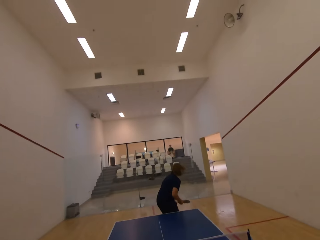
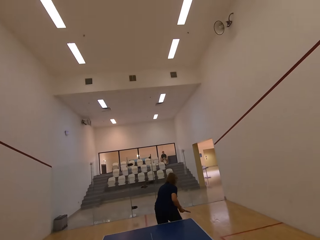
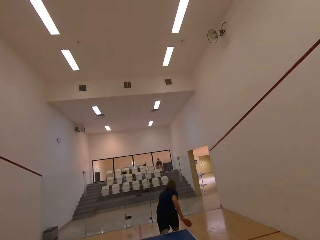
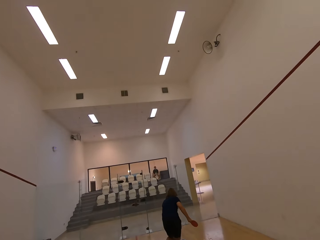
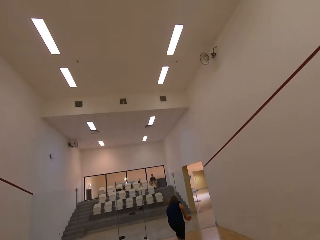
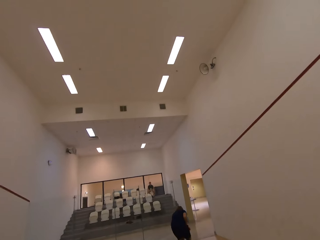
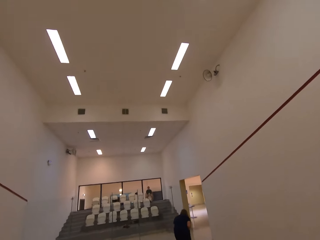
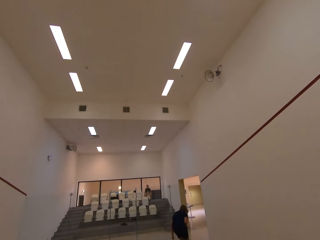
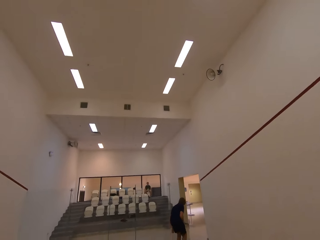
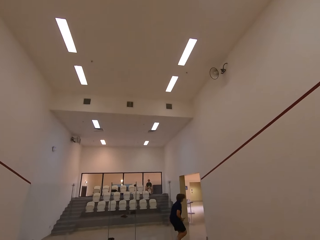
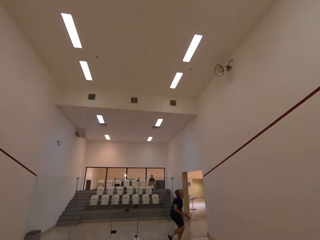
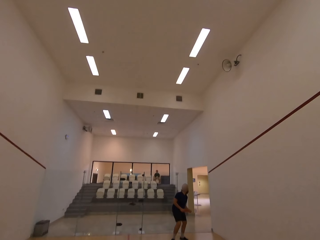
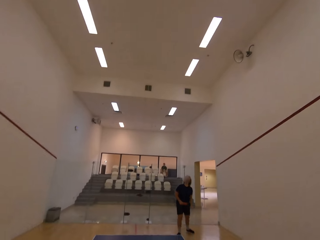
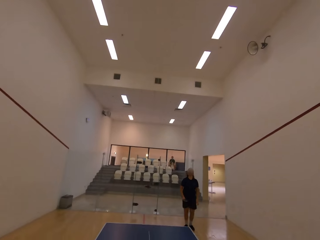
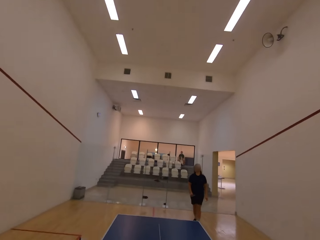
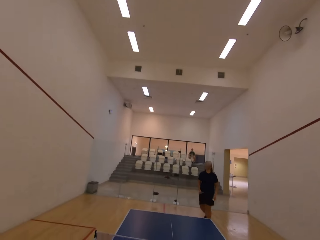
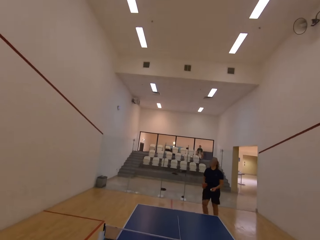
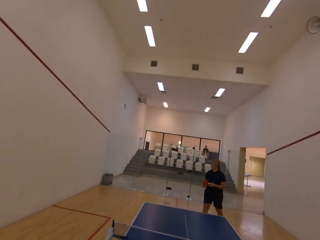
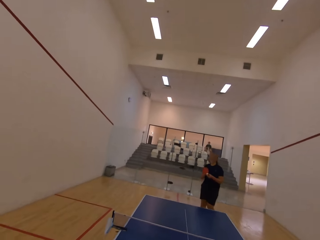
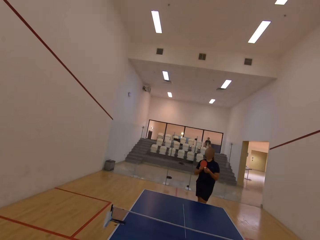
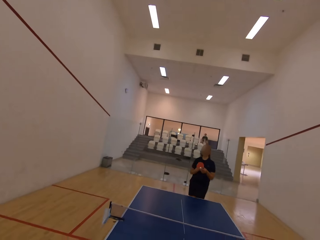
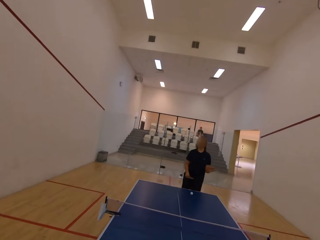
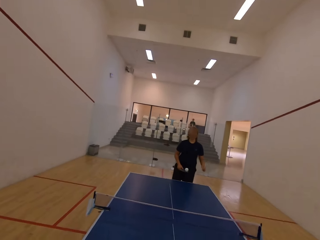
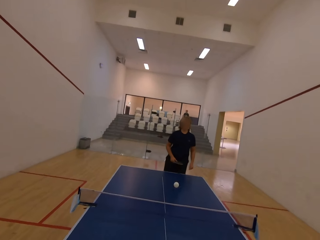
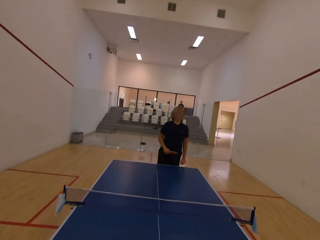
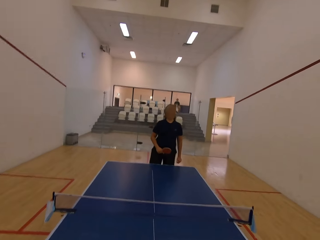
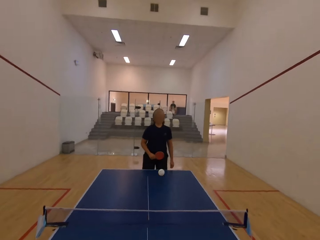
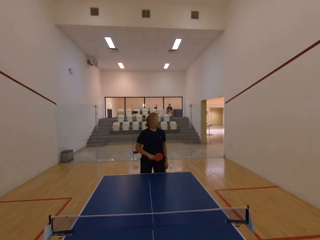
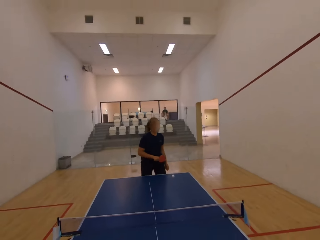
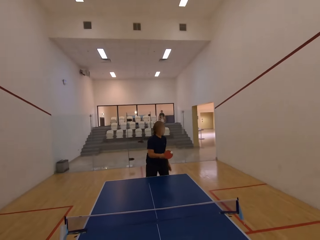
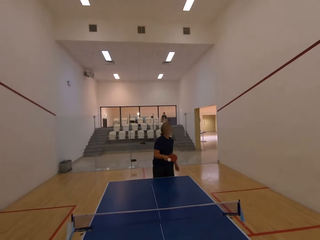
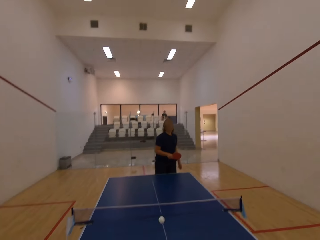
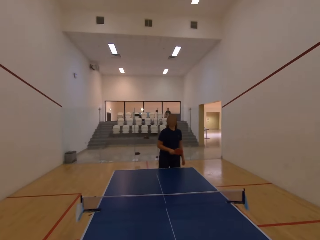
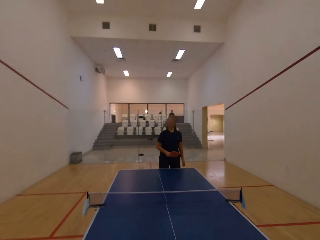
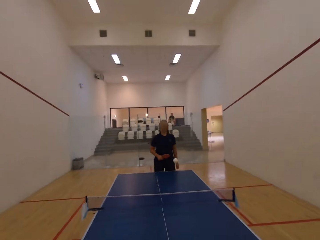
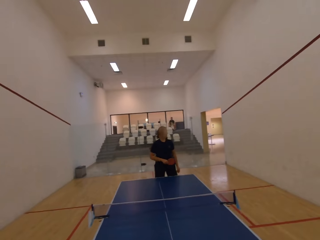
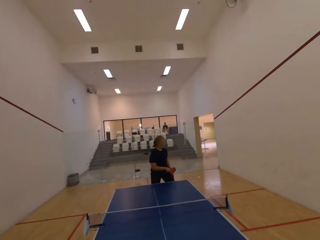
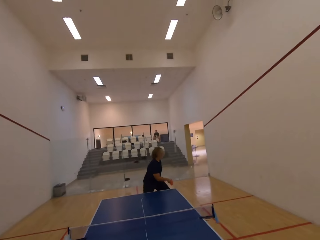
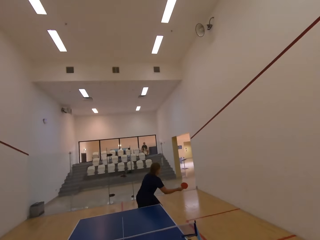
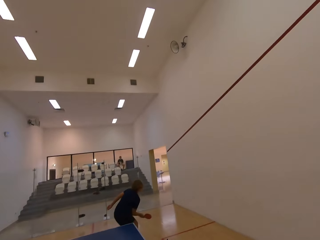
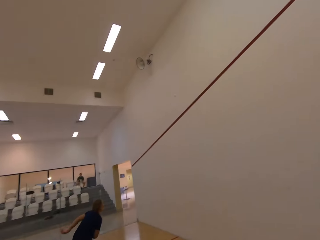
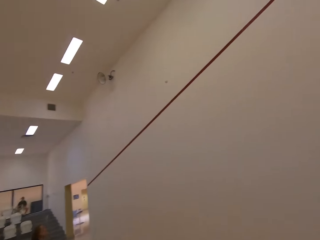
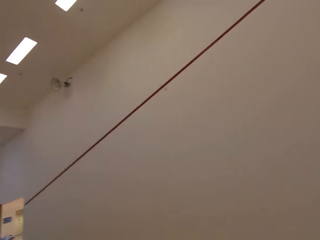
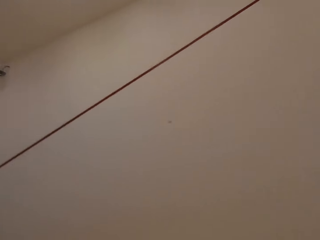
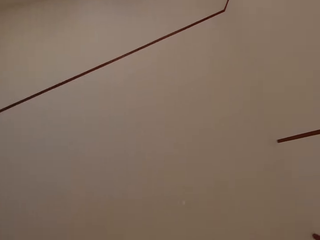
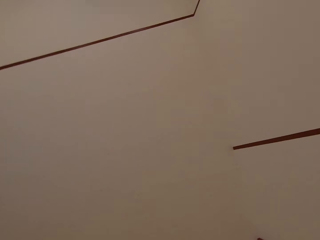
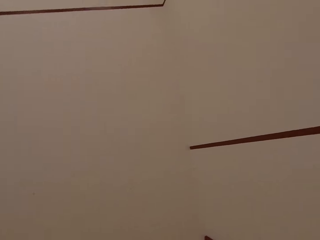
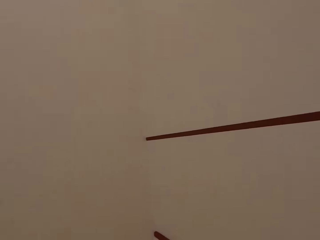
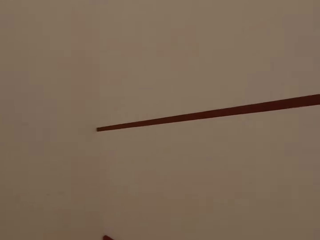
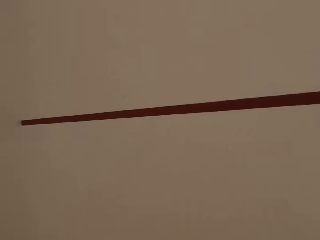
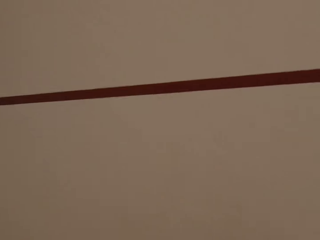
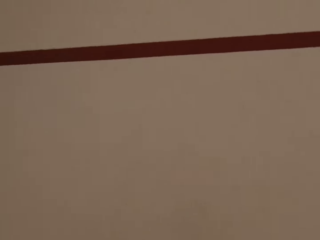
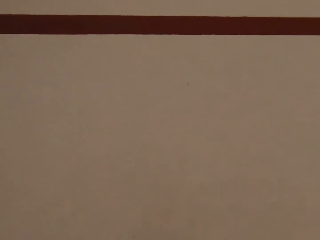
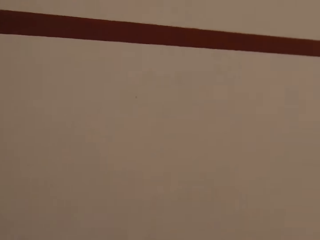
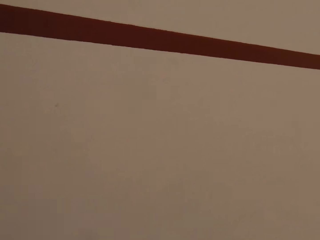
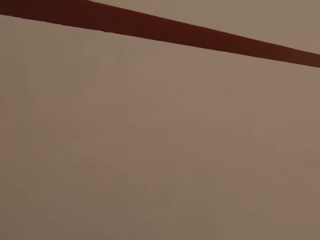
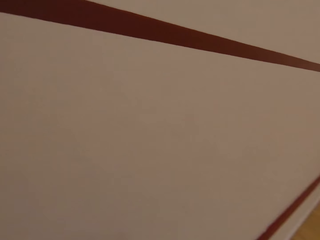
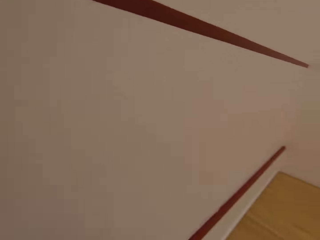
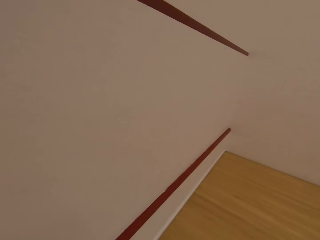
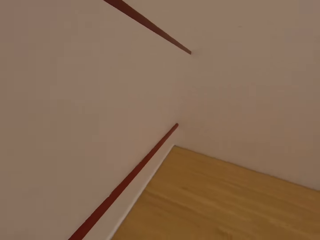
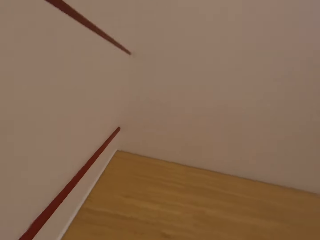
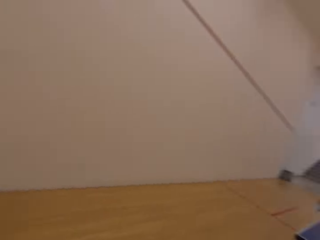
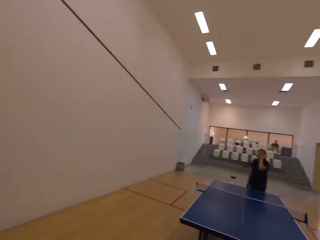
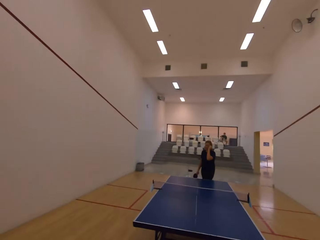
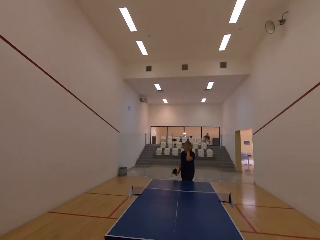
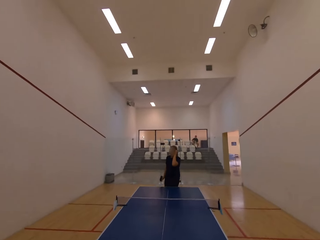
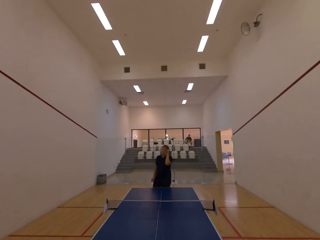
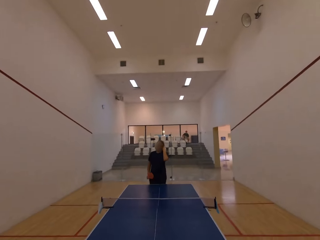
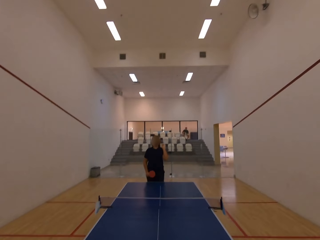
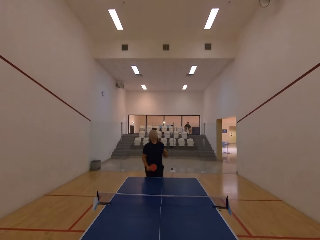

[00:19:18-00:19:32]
A man follows the ball. The man runs in the room. The man walks towards the ping pong table. The man plays ping pong with the camera wearer. The man serves a tennis ball in the room. The camera wearer plays table tennis in the room with the man. They look around, walk around the room, and walk towards the ping pong table.

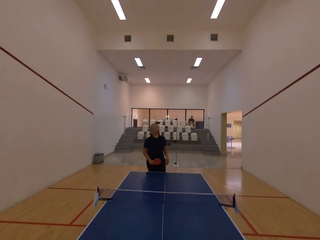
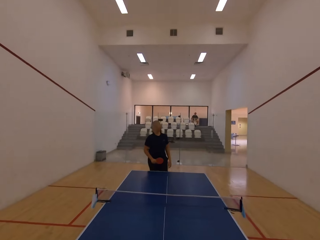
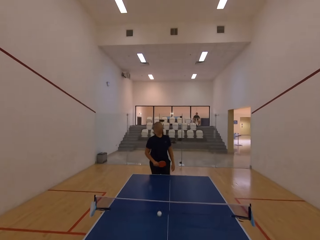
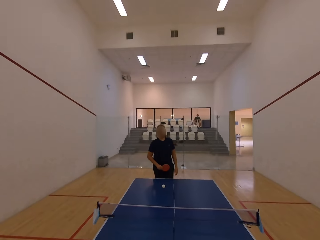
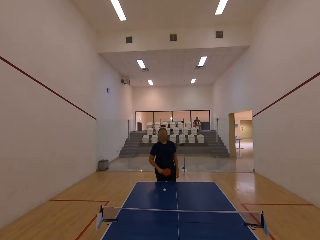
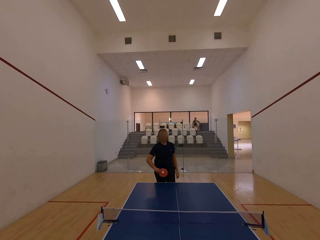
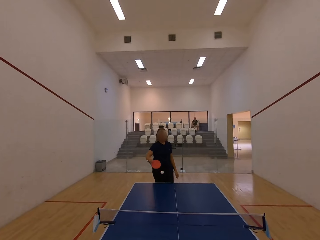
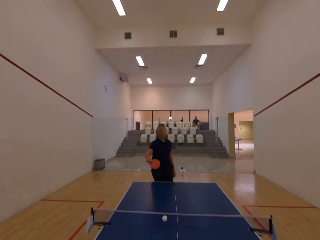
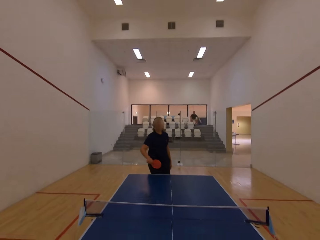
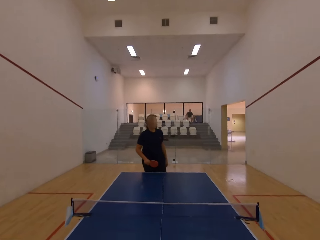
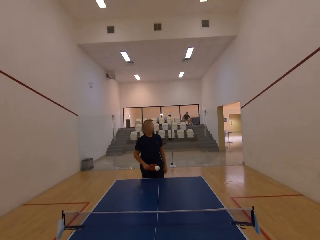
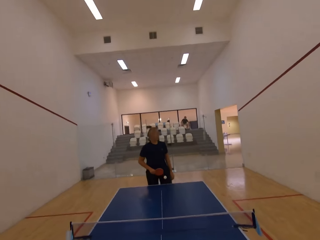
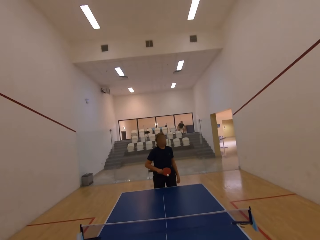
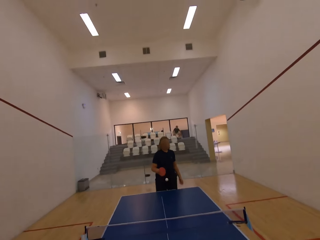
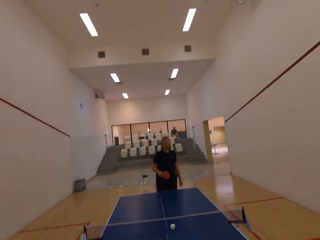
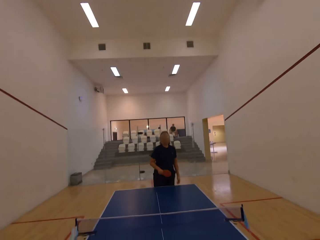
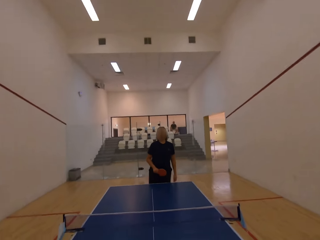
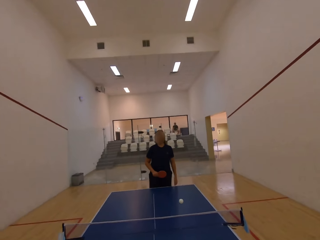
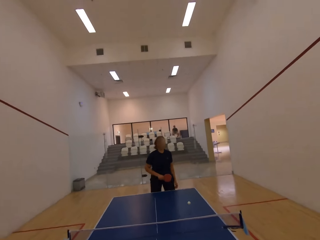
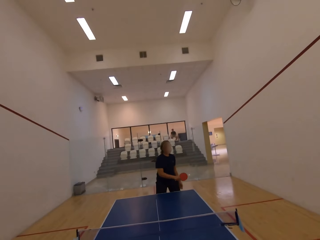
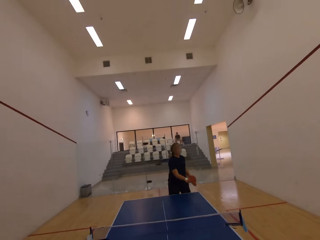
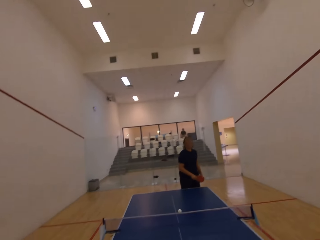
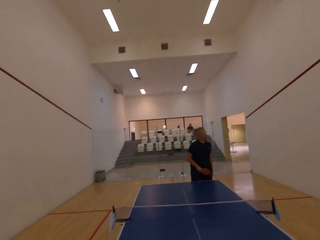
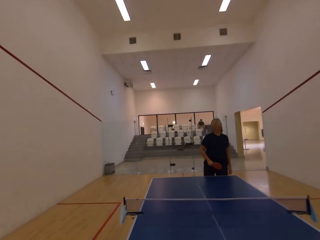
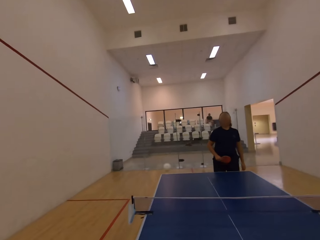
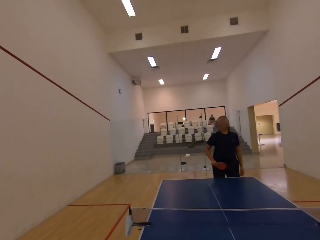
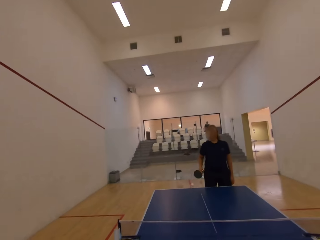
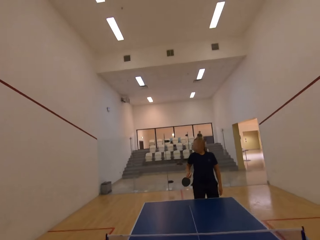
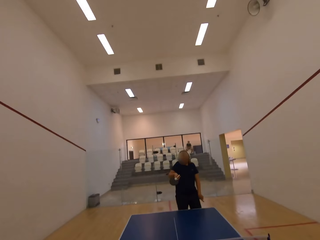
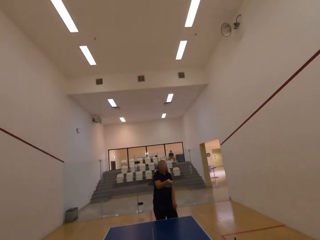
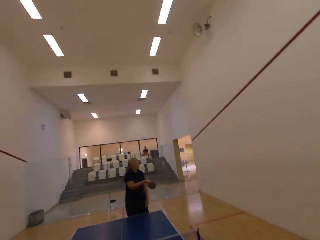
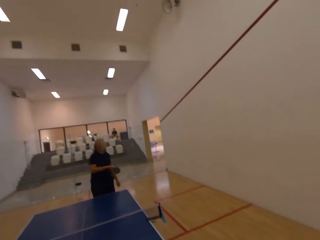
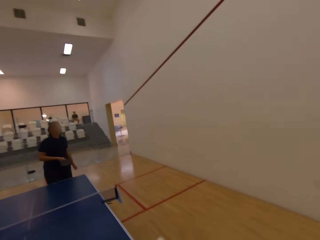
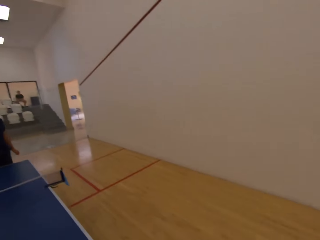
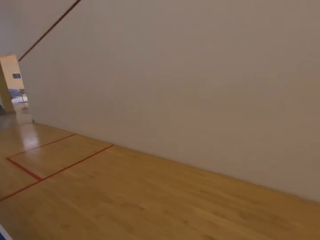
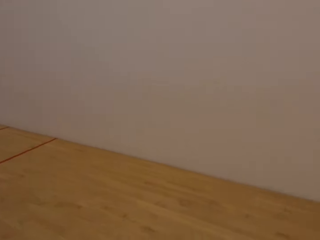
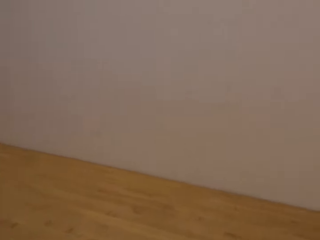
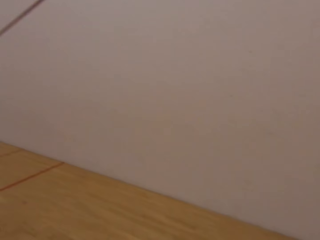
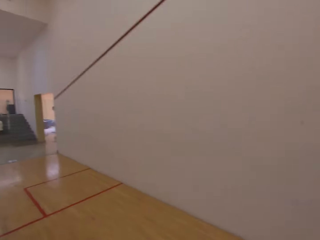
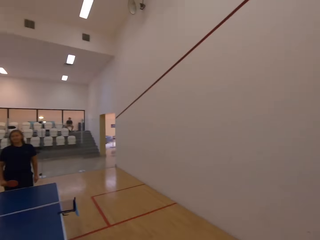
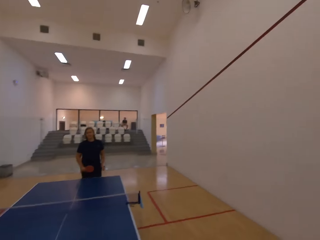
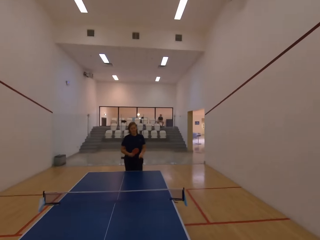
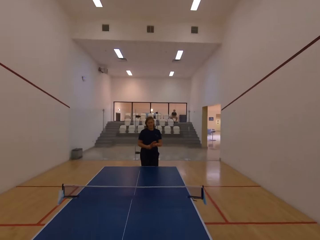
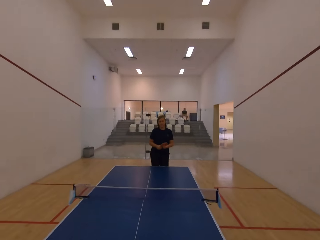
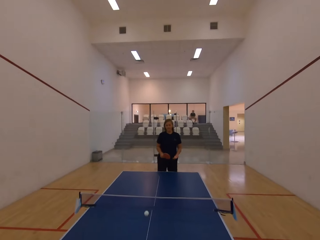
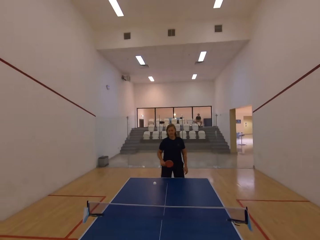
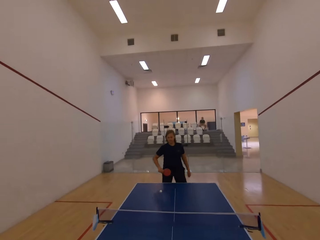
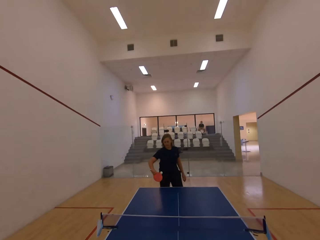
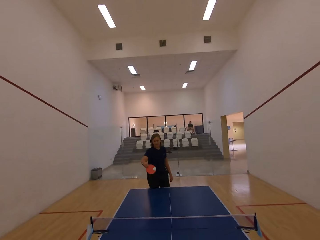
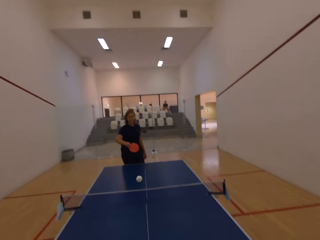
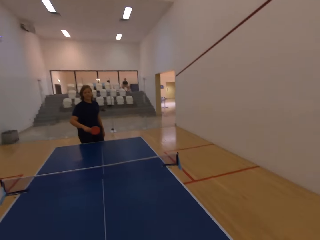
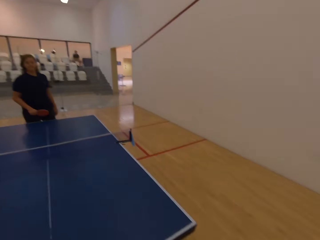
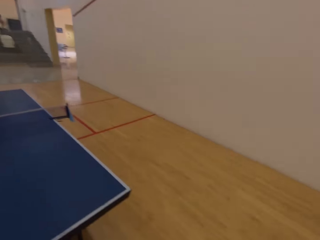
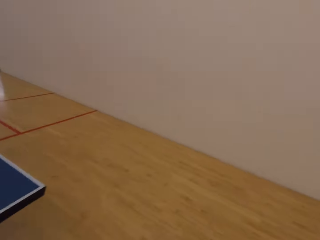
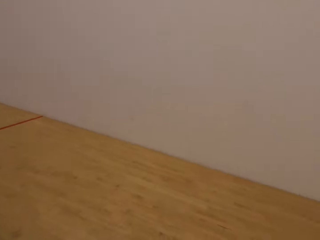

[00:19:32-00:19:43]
The camera wearer plays ping pong with a man. They serve a tennis ball in the room. They move towards the wall and walk towards the ping pong table. They play ping pong with the man. The man plays table tennis with the camera wearer in the room.
